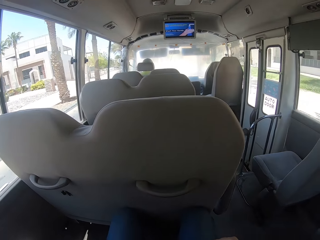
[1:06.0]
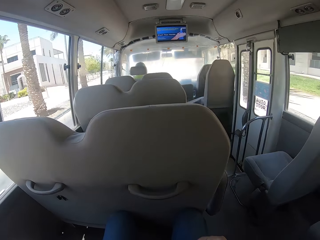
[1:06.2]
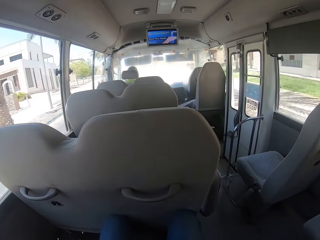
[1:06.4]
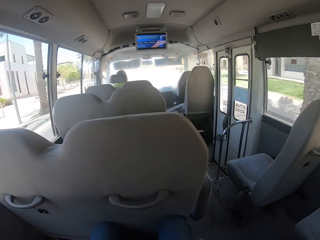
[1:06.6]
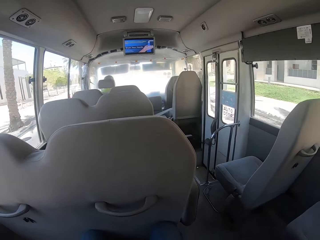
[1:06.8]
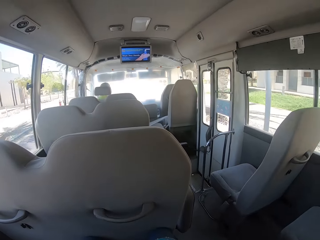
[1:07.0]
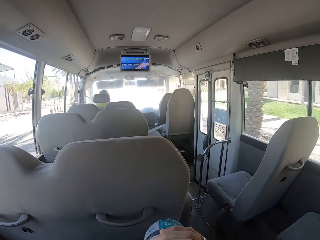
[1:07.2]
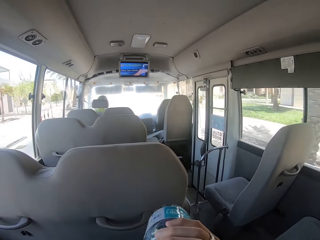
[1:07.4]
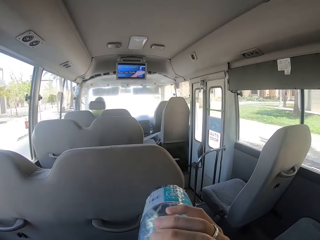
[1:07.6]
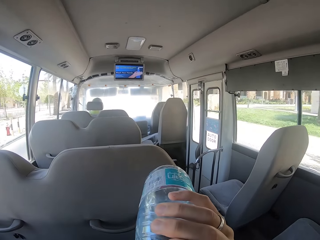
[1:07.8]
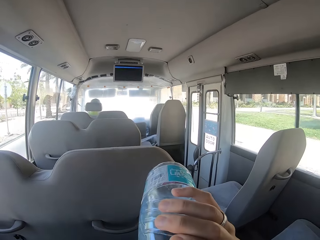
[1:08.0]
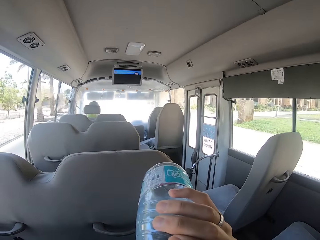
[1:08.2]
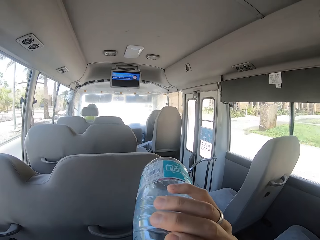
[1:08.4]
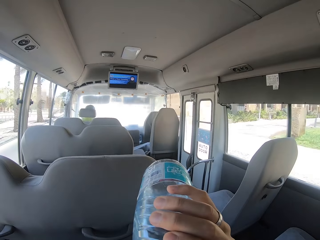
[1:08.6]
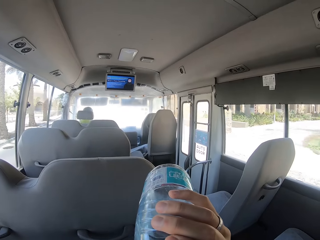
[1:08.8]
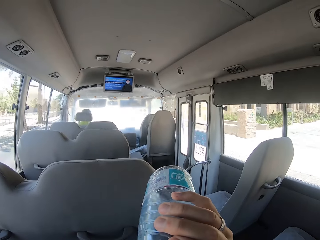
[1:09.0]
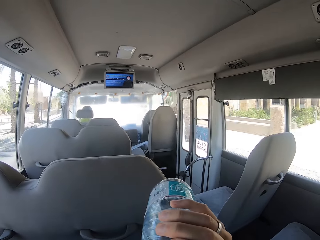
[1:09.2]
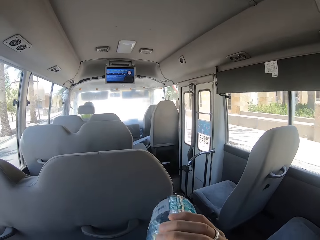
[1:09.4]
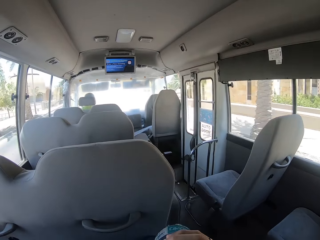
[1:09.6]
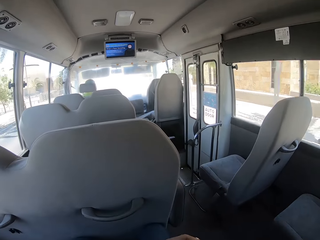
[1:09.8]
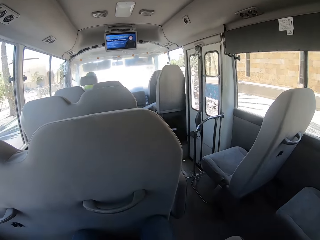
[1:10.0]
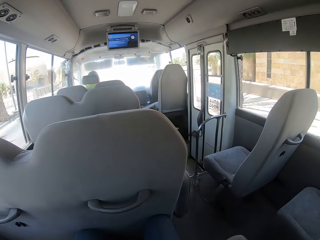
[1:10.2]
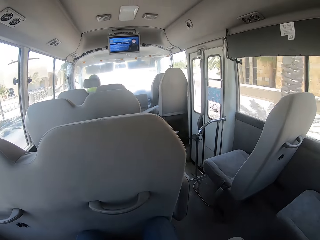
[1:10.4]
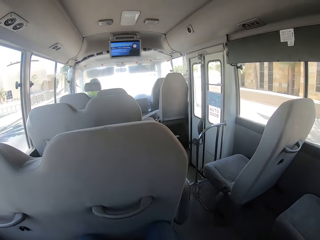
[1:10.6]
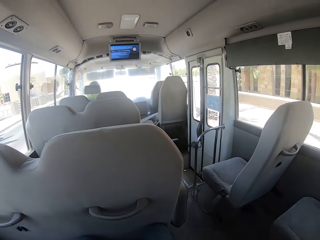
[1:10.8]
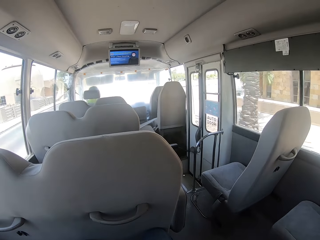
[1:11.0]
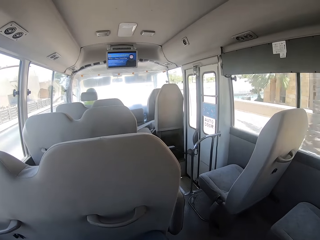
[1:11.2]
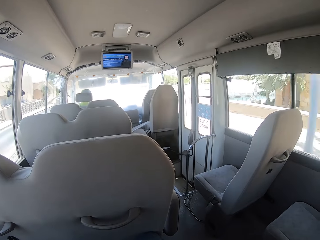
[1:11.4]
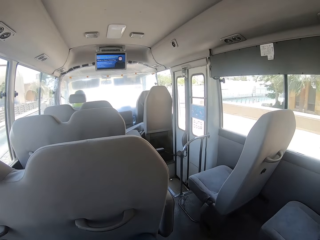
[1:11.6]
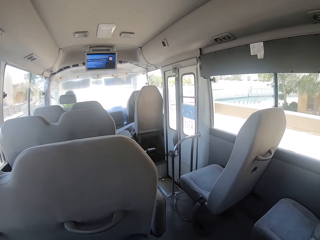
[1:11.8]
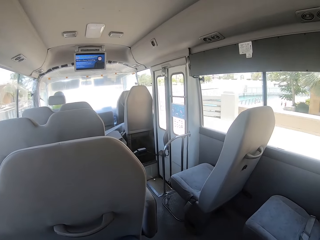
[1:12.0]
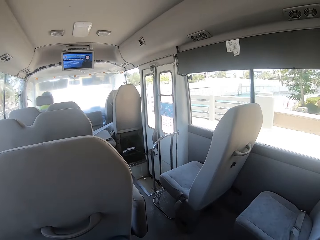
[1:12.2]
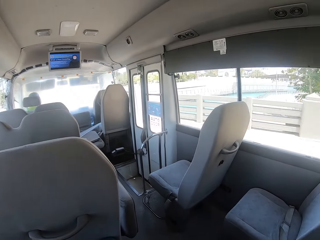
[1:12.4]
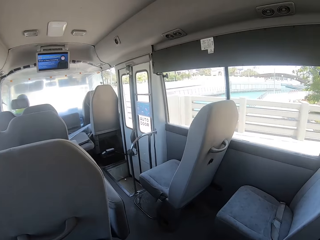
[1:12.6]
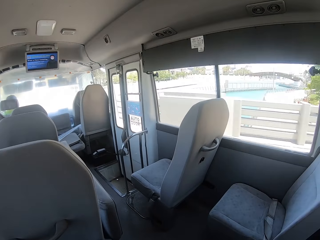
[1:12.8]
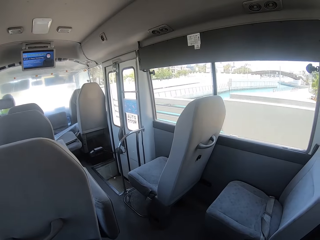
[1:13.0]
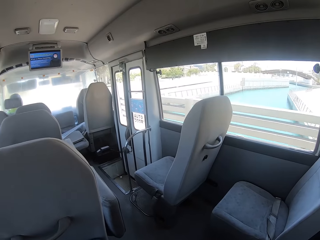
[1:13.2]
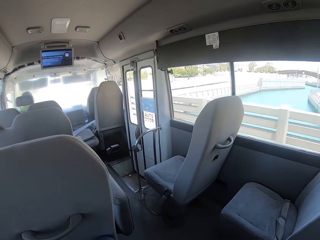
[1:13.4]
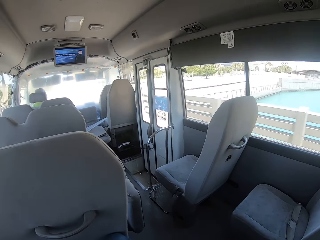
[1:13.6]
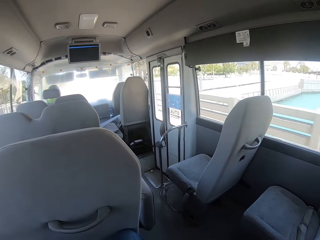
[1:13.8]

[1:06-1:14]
The camera wearer drinks from the bottle of water with her right hand.

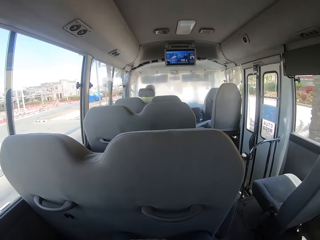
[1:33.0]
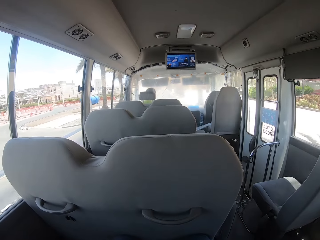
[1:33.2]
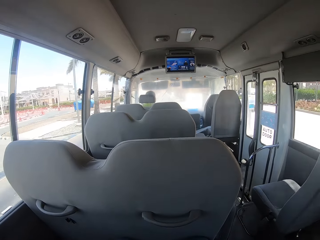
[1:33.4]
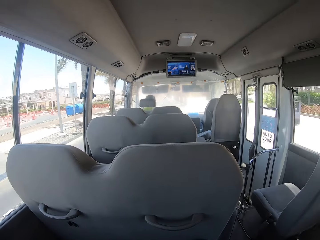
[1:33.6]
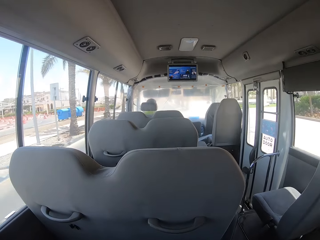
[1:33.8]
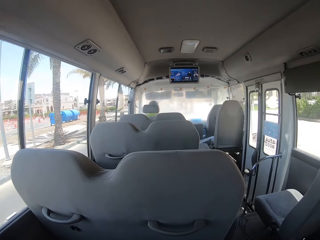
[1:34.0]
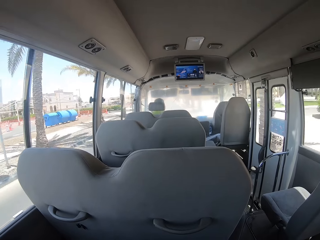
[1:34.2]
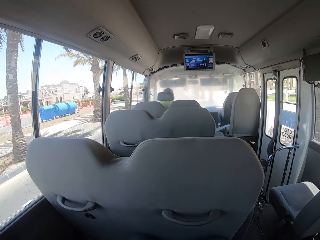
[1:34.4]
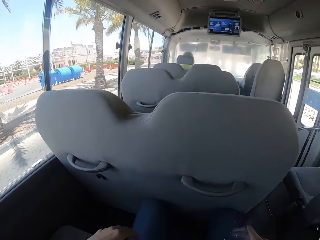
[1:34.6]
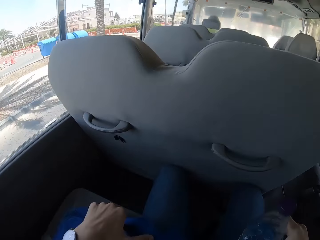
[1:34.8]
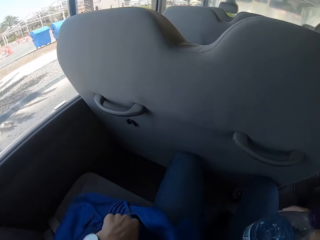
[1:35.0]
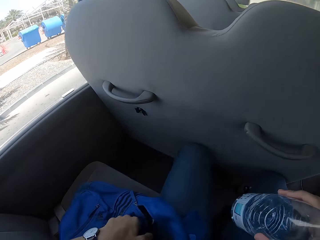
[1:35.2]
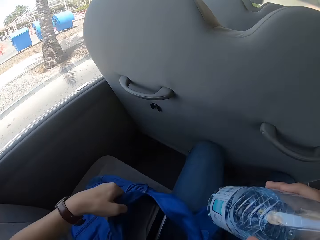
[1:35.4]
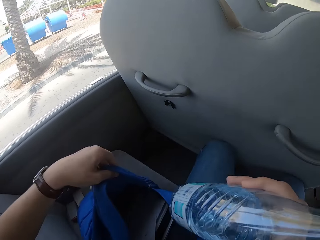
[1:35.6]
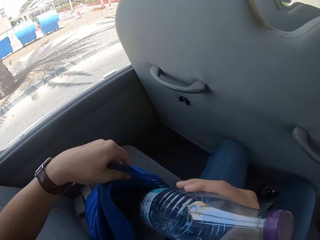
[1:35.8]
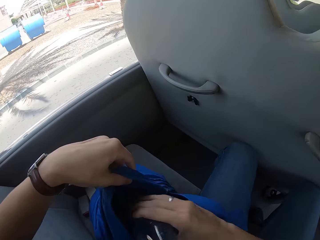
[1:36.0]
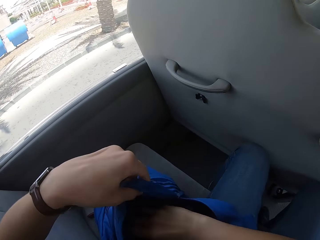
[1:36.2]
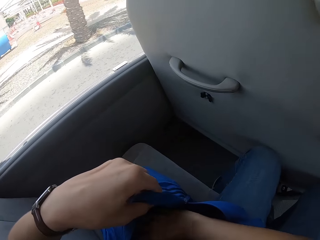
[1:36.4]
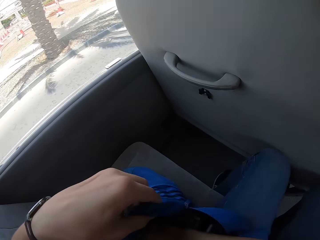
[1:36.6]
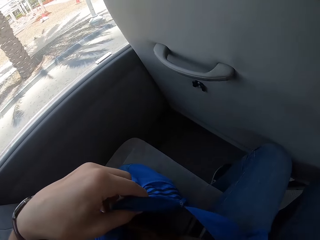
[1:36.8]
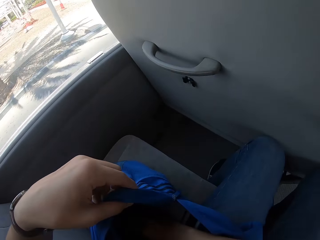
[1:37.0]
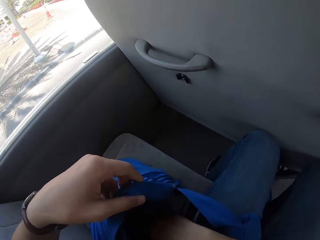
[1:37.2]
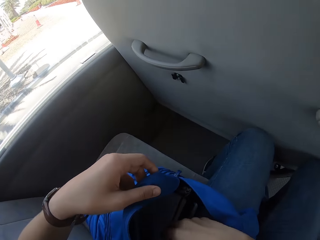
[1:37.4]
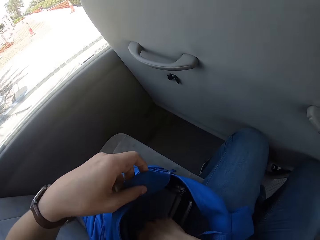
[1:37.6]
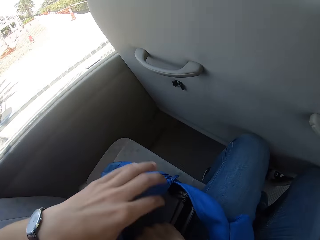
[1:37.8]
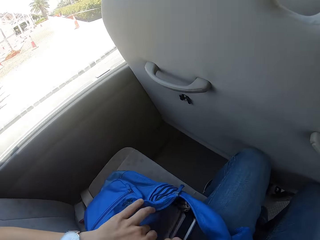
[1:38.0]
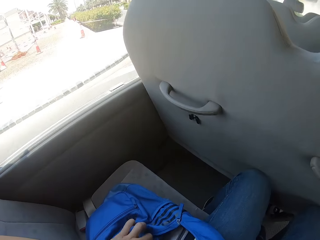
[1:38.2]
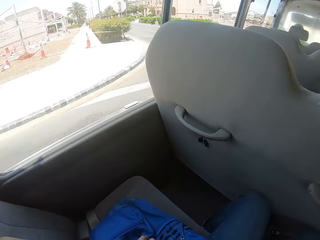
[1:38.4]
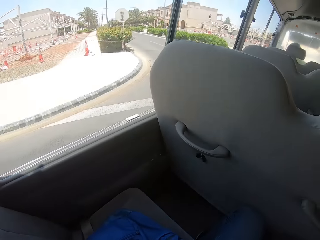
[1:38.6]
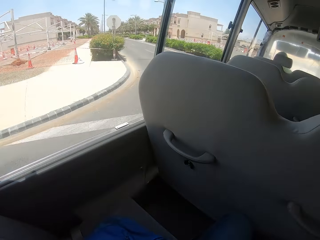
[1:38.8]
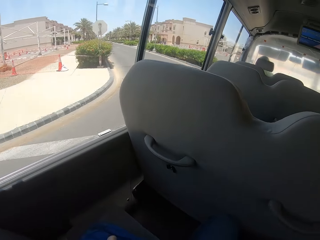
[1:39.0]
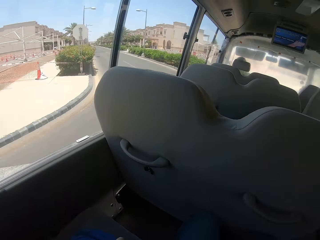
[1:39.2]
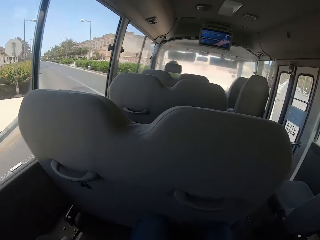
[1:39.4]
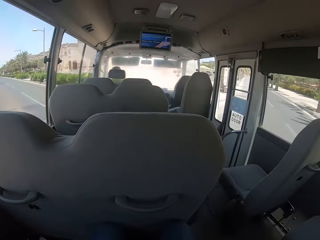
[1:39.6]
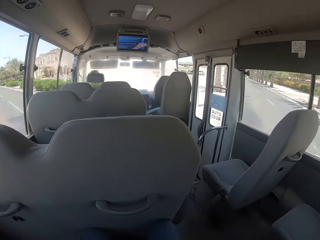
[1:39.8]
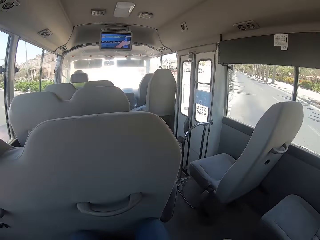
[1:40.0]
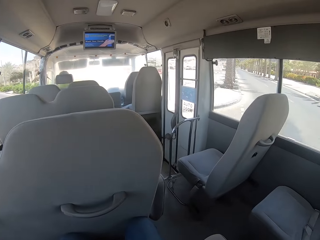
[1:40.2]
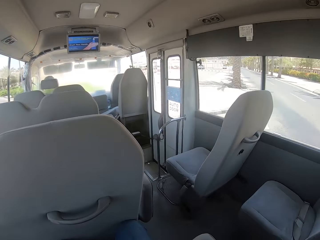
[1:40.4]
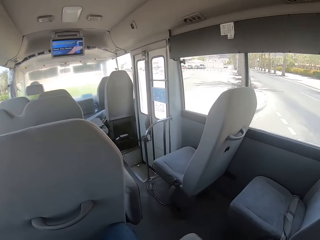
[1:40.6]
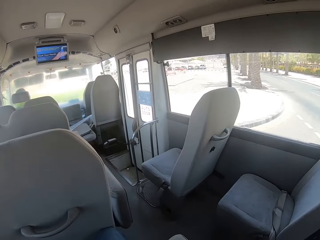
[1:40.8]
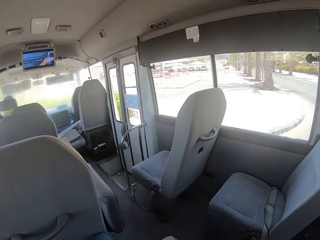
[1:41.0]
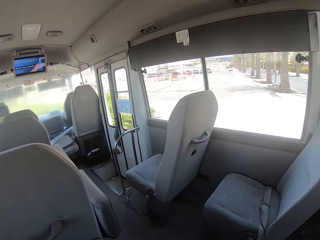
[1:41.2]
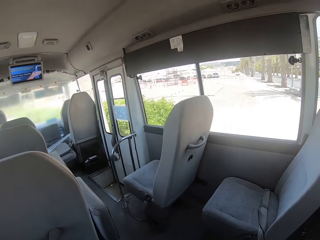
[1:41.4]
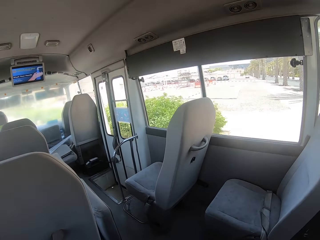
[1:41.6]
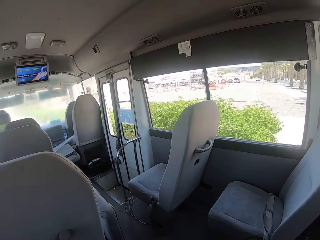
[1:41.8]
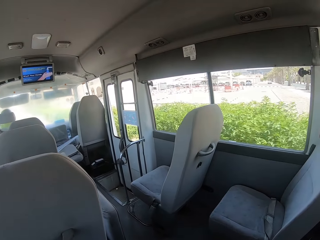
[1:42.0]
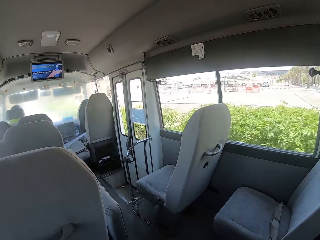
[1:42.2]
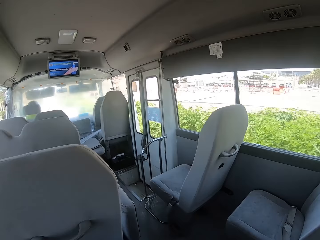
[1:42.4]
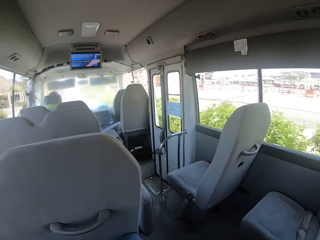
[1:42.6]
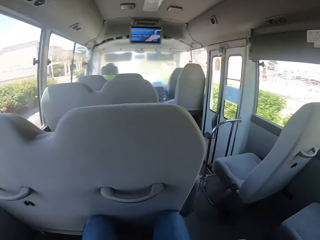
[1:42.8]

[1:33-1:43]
The camera wearer opens the bag on the seat with his left hand. He dips the bottle of water in the bag with his right hand. He closes the bag with both hands.

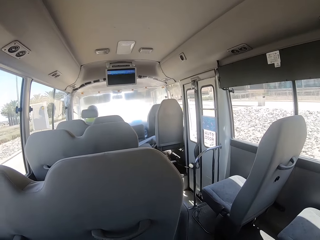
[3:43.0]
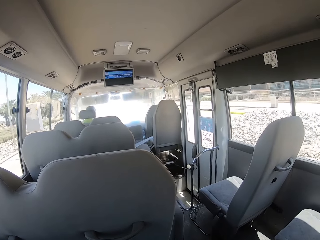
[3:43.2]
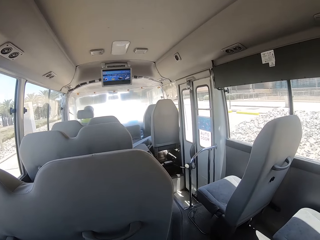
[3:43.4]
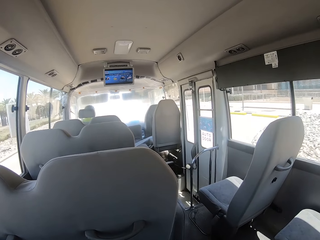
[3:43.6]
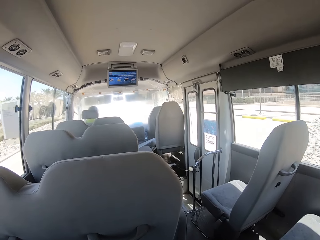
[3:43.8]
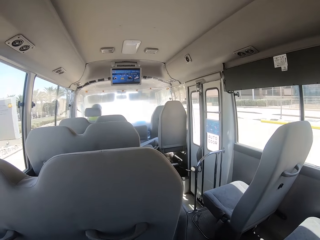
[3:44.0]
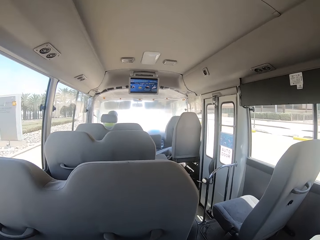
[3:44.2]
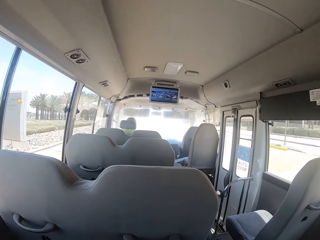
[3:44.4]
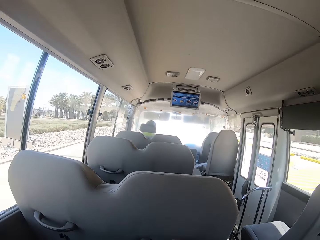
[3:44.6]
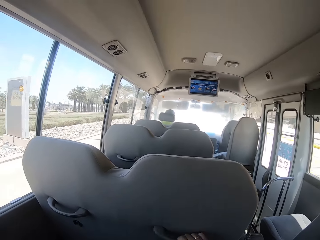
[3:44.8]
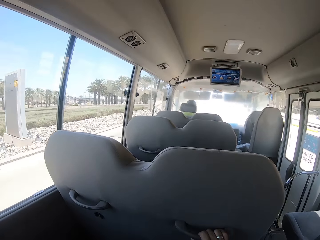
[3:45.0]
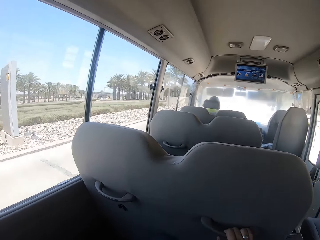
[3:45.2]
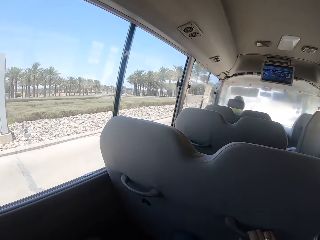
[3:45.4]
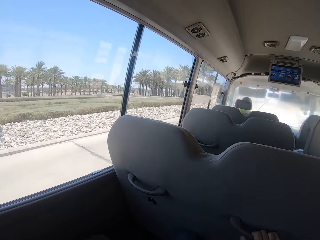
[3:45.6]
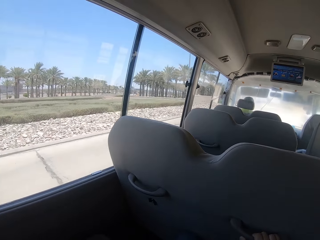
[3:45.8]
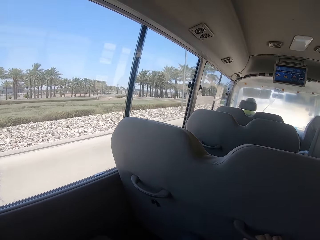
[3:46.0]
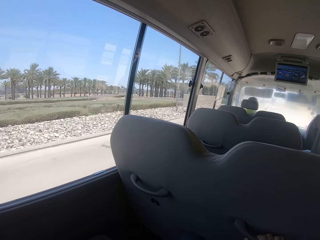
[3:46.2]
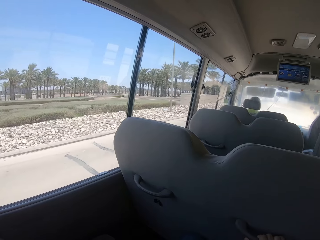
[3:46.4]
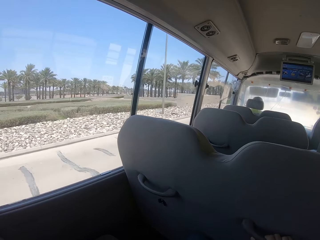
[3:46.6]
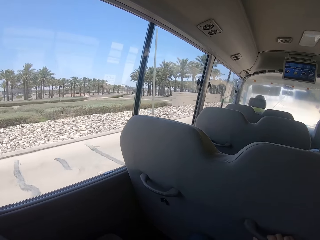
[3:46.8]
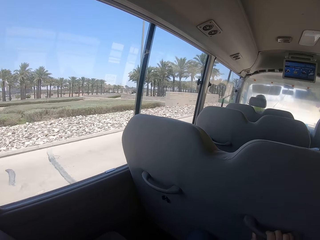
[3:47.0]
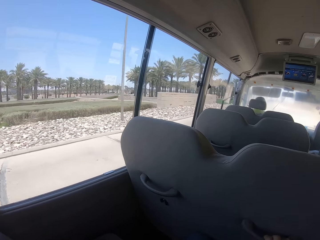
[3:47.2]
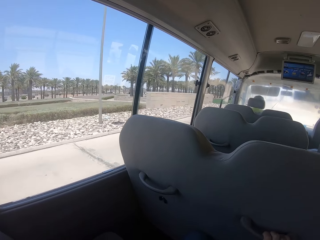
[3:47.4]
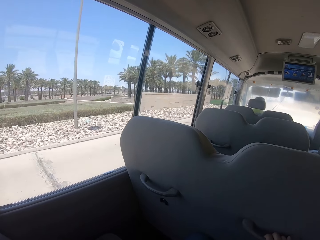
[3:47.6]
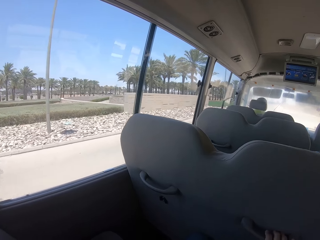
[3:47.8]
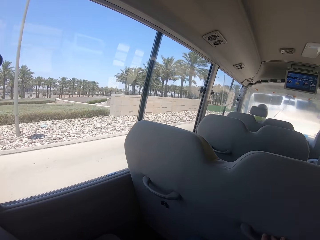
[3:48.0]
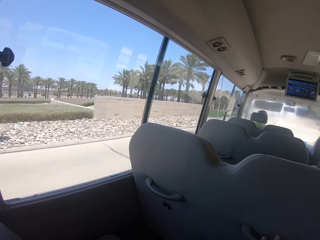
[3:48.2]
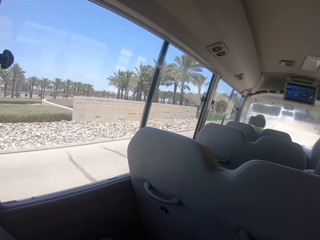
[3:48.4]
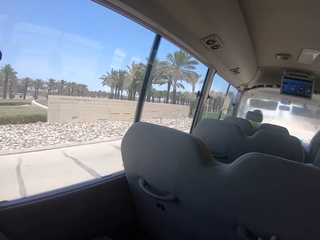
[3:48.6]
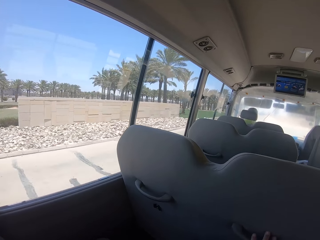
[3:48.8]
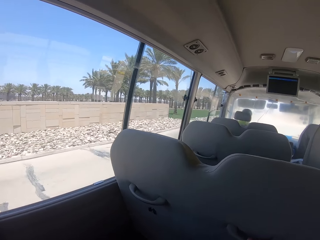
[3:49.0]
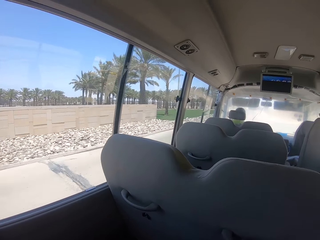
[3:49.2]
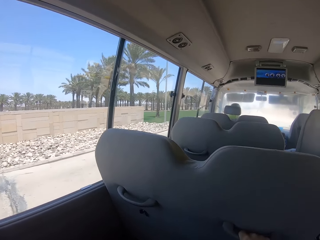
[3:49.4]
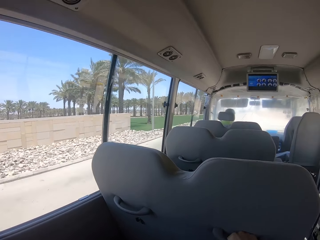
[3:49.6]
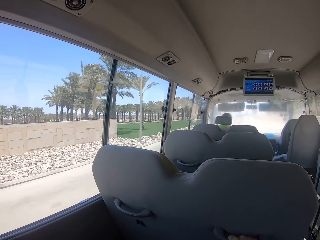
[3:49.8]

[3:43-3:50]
The camera wearer holds the seat brace with her right hand.
